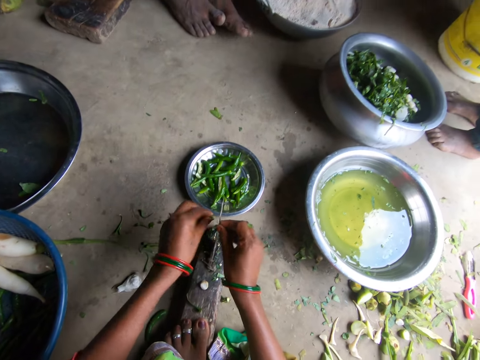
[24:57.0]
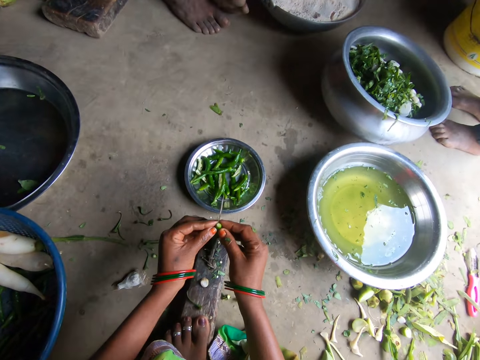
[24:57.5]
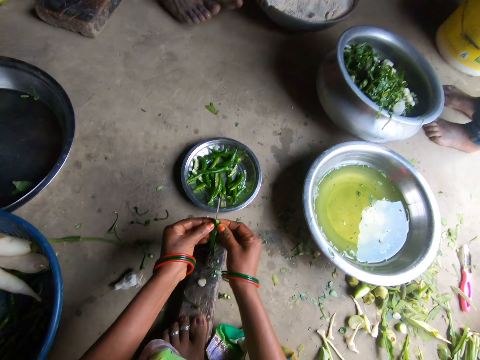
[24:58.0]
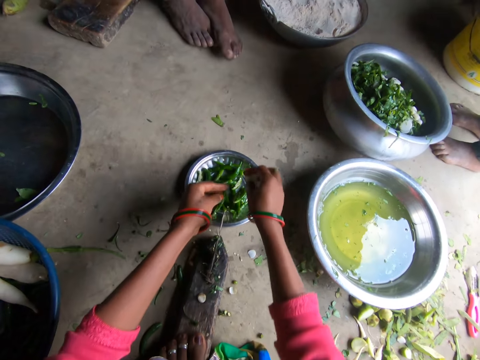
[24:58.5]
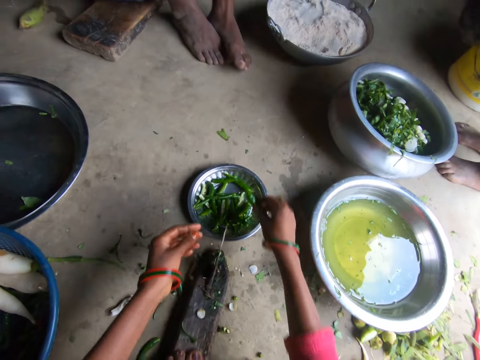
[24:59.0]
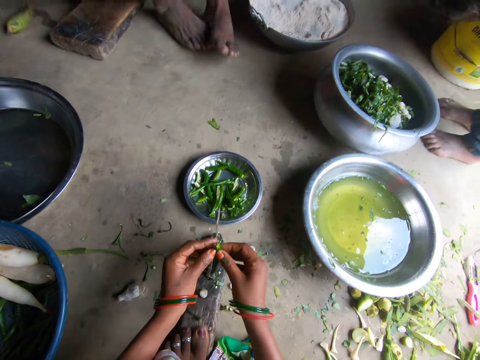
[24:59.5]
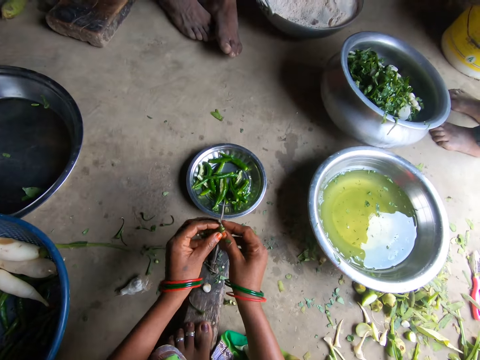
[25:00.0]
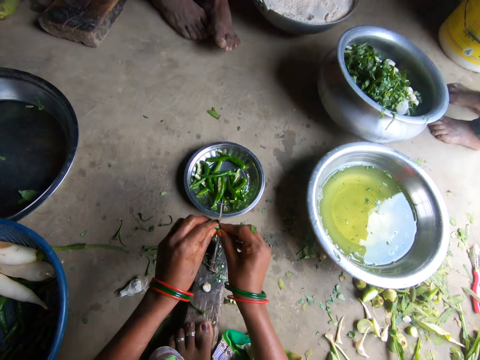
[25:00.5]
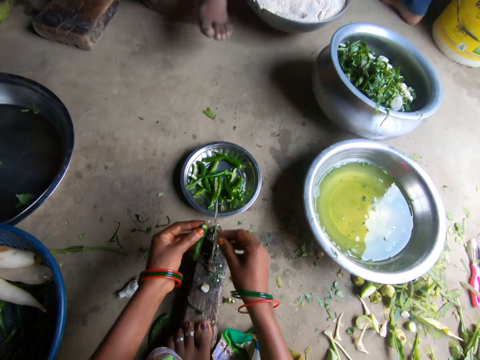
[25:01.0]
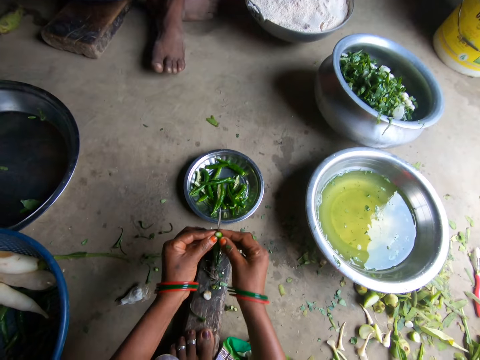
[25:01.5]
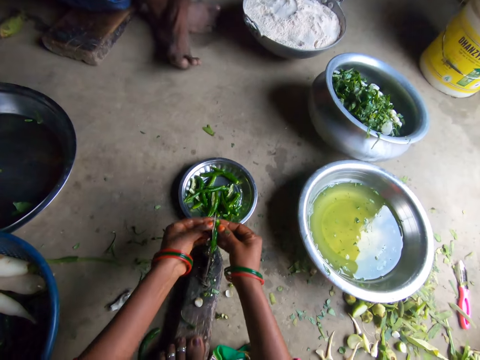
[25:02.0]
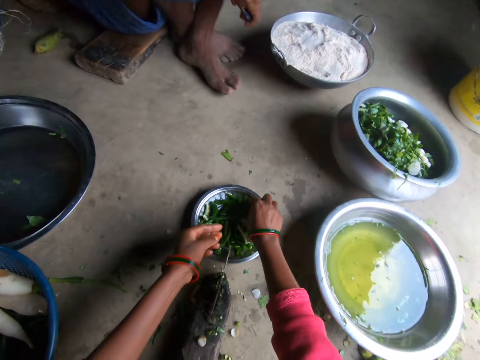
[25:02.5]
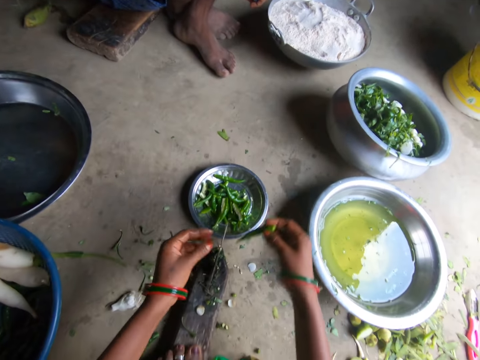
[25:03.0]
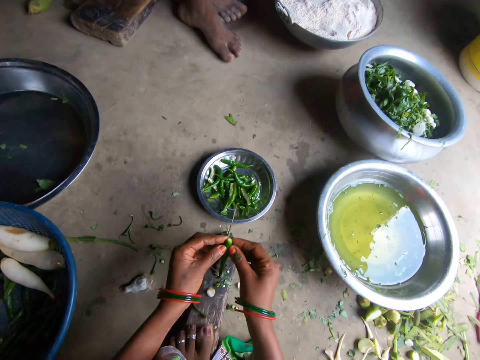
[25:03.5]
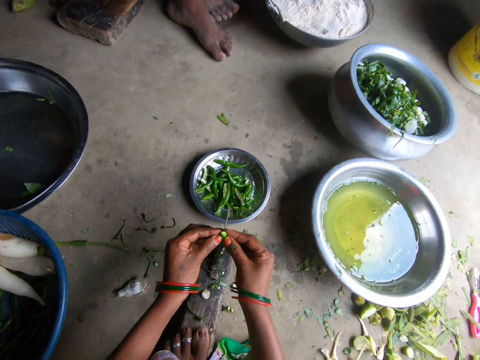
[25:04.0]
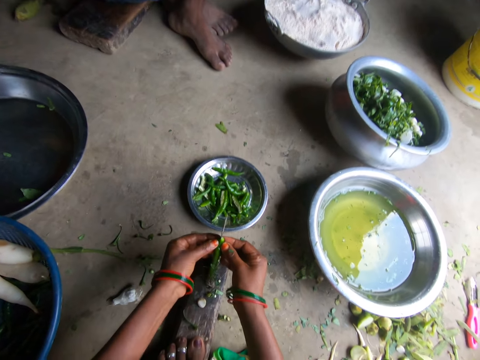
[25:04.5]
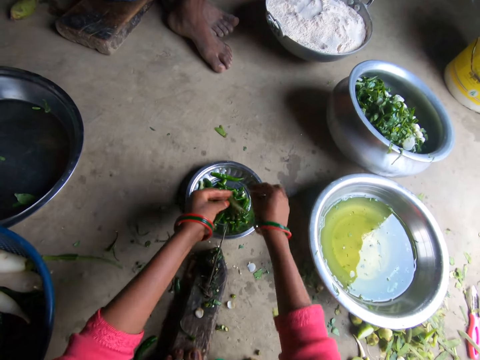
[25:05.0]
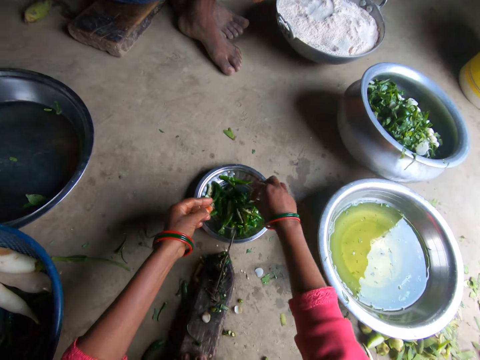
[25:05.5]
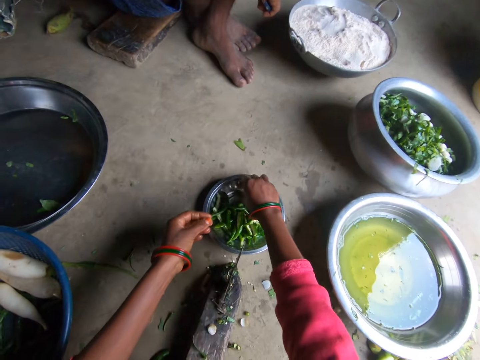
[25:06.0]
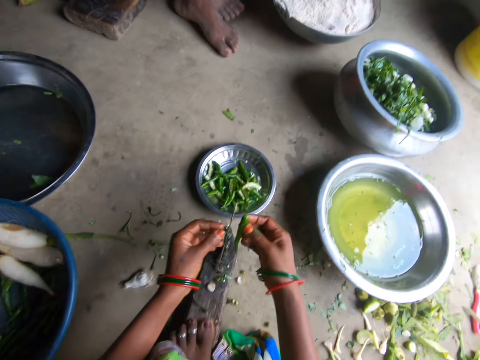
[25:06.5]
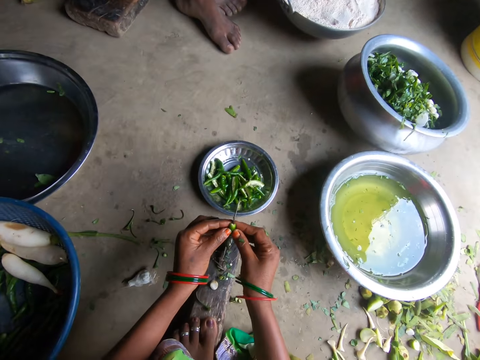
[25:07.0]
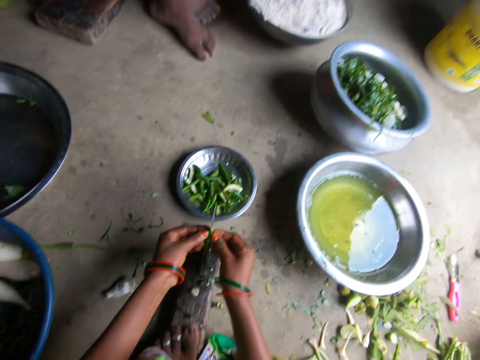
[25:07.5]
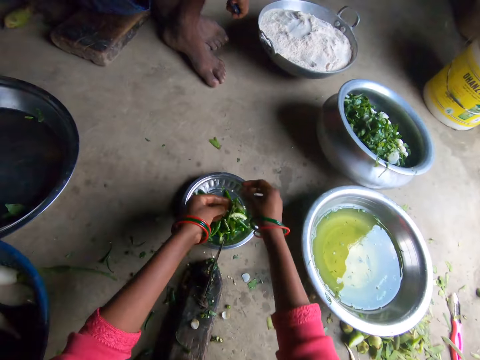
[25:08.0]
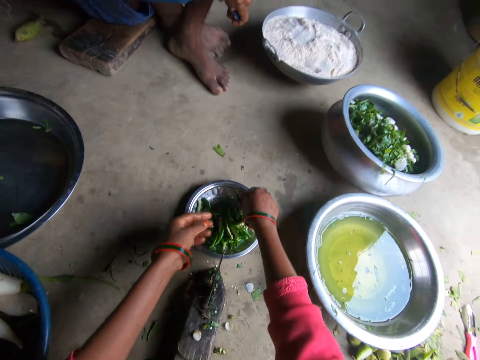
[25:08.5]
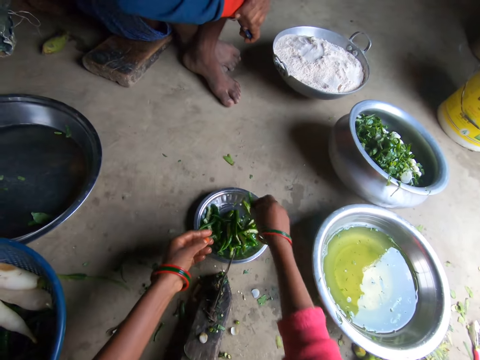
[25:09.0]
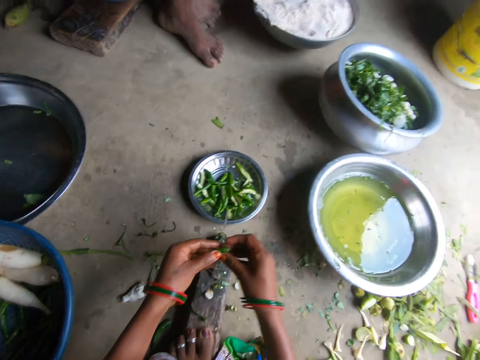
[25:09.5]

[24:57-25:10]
The camera wearer throws a piece of hot pepper on the floor. She slices the hot pepper with a knife on the floor. She drops the sliced green pea or hot pepper in the plate. She picks a hot pepper from the metallic plate with her right hand. She cuts a hot pepper piece with the knife on the floor. She throws a piece of hot pepper on the floor. A boy walks around the kitchen. The camera wearer slices the hot pepper with the knife on the floor. She slices the hot pepper again. She puts the hot pepper slices in the metallic plate. She picks a hot pepper from the metallic plate with her right hand. She slices the hot pepper with the knife on the floor. She puts the hot pepper slices in the metallic plate. She moves a hot pepper in the metallic plate. She picks a hot pepper from the metallic plate with her right hand. She slices the hot pepper with the knife on the floor. She puts the hot pepper slices in the metallic plate. She picks a hot pepper from the metallic plate with her right hand.

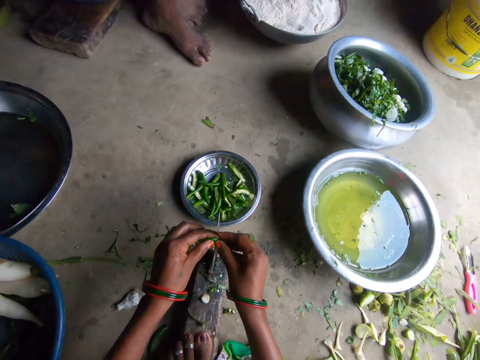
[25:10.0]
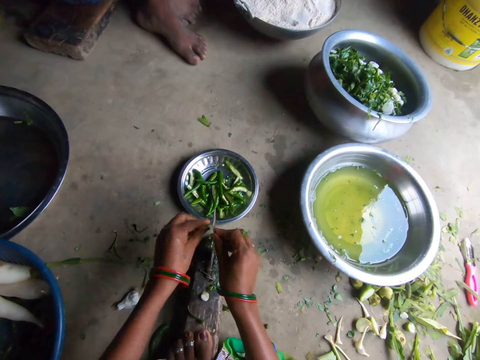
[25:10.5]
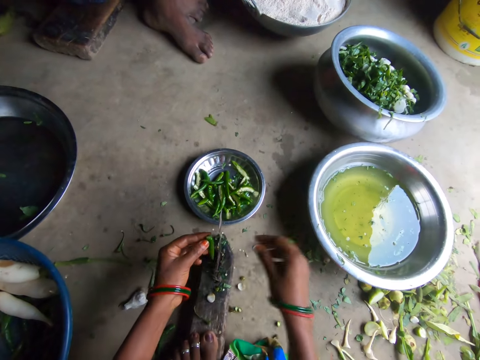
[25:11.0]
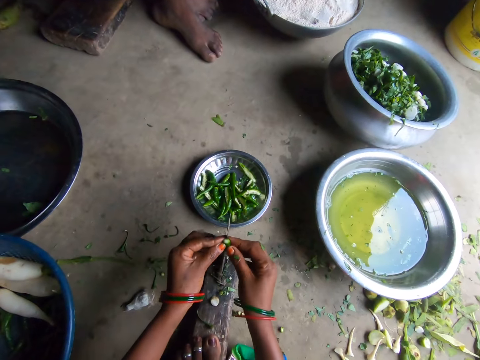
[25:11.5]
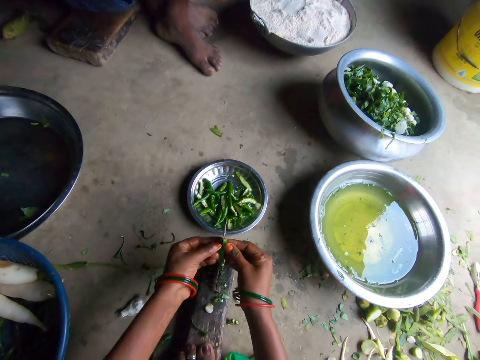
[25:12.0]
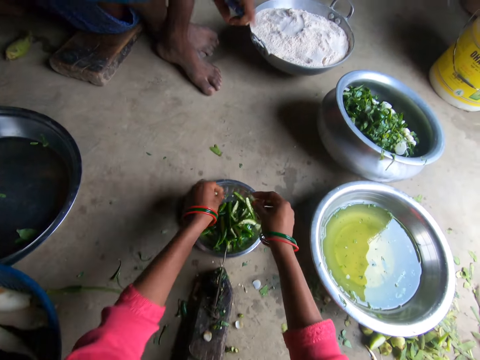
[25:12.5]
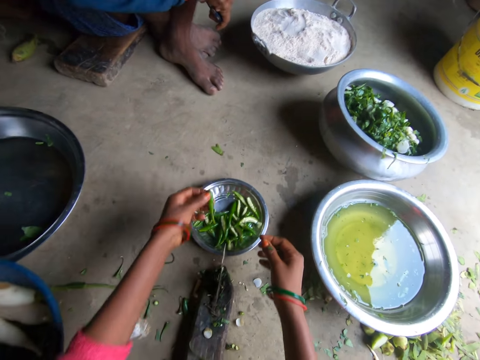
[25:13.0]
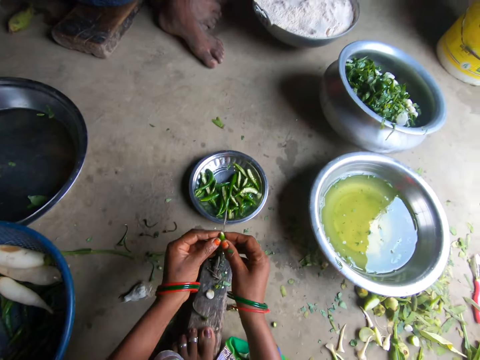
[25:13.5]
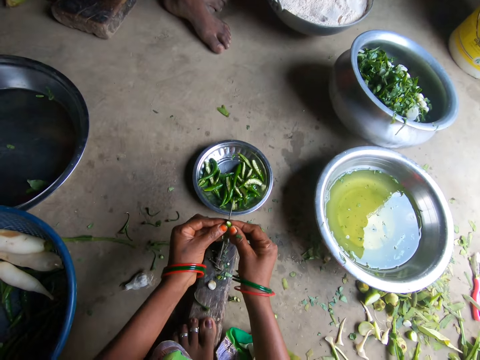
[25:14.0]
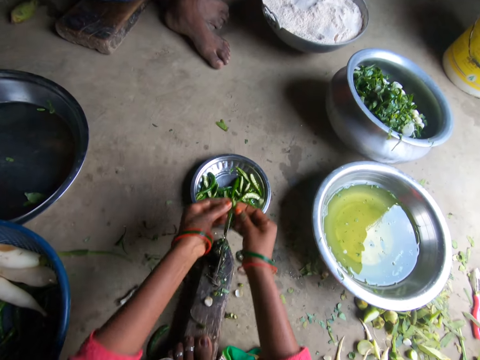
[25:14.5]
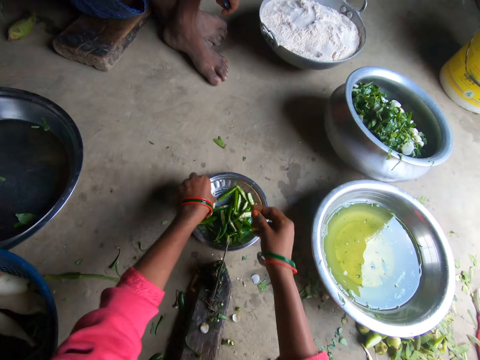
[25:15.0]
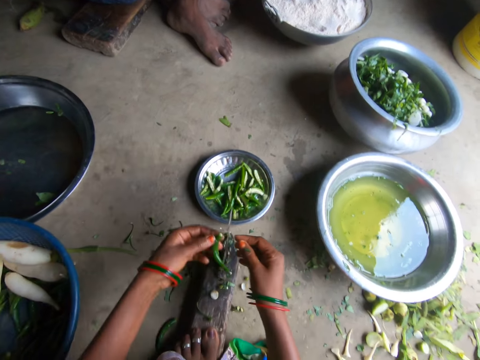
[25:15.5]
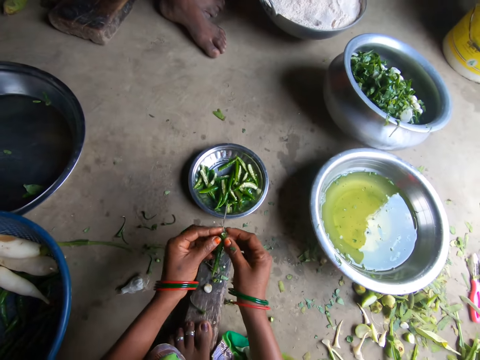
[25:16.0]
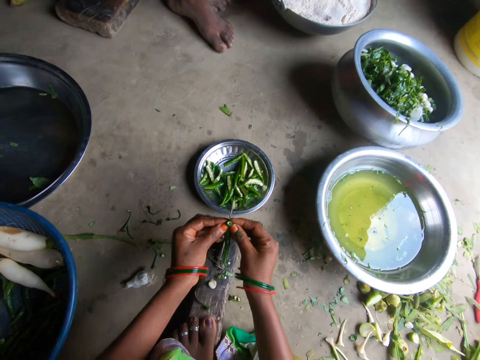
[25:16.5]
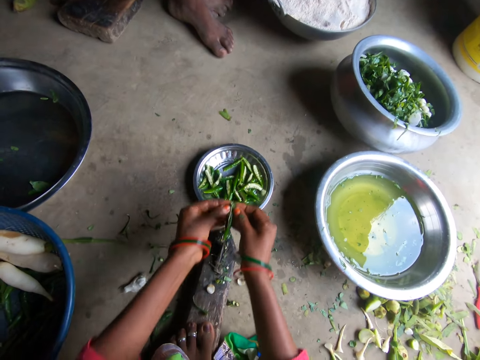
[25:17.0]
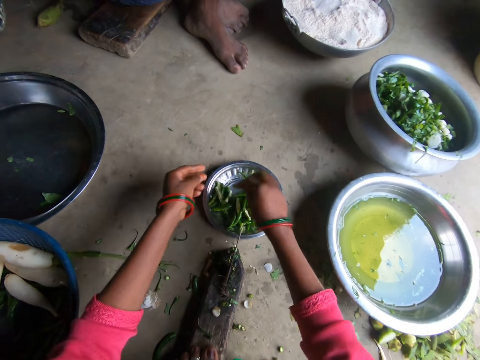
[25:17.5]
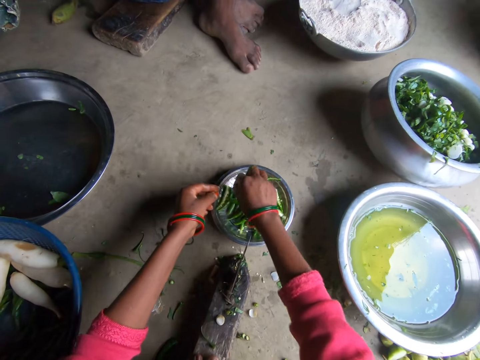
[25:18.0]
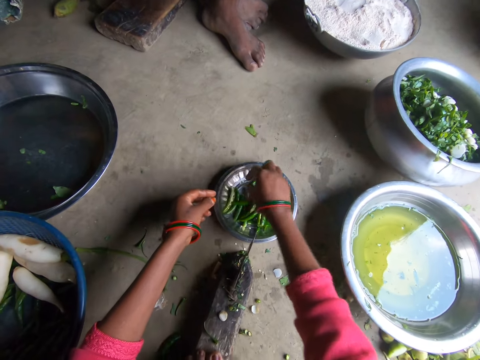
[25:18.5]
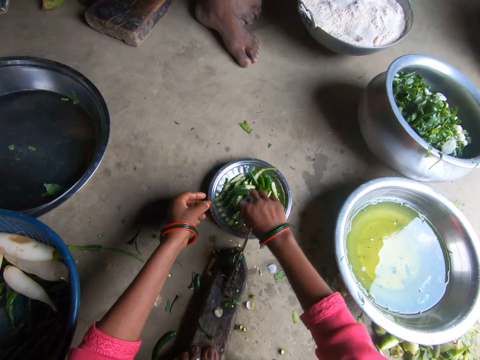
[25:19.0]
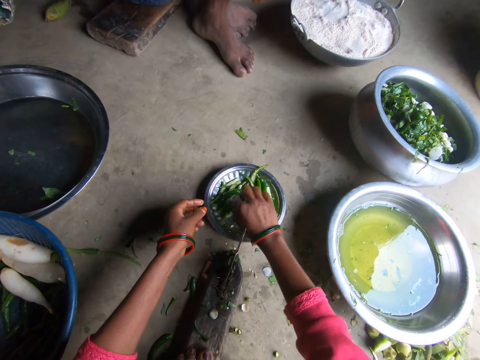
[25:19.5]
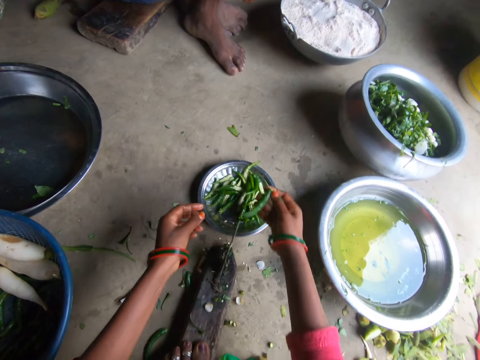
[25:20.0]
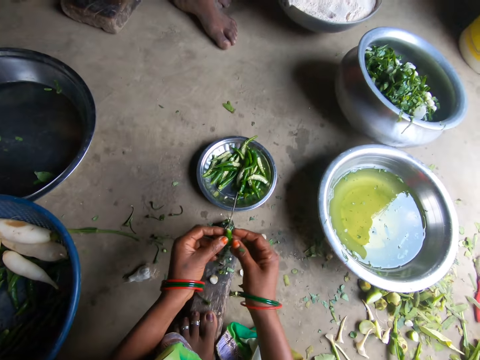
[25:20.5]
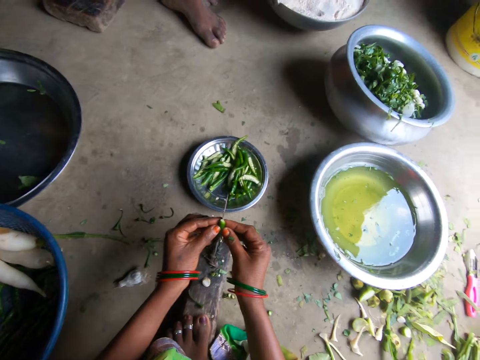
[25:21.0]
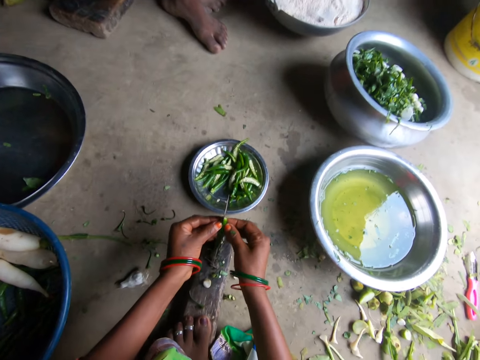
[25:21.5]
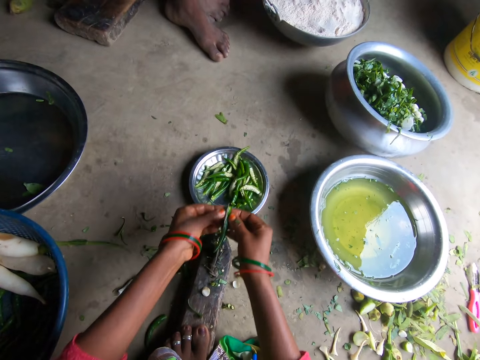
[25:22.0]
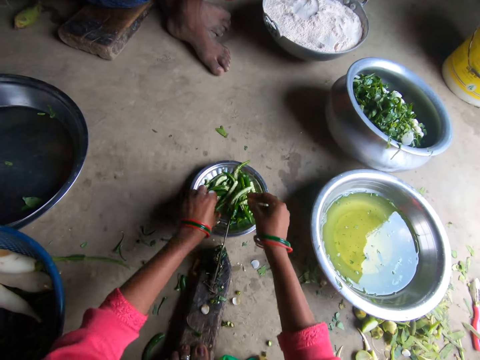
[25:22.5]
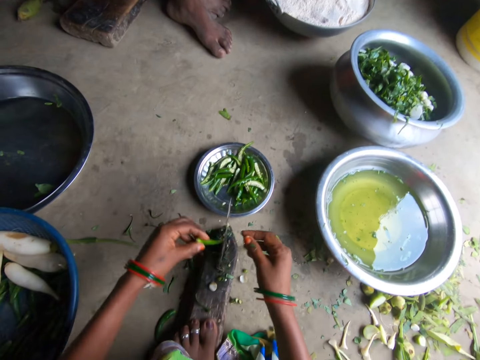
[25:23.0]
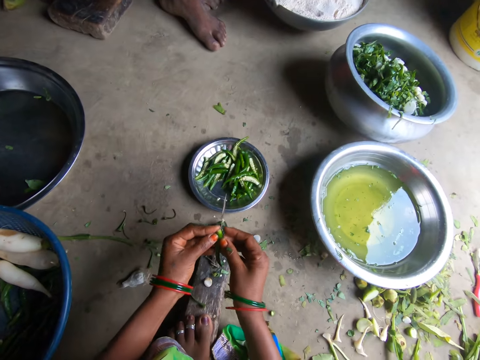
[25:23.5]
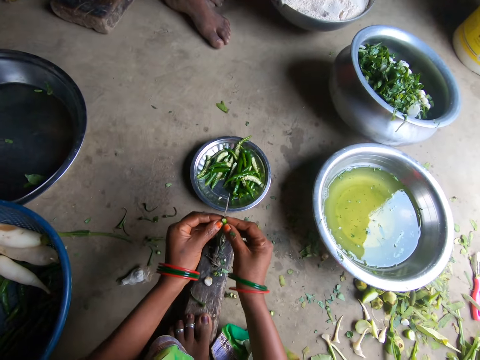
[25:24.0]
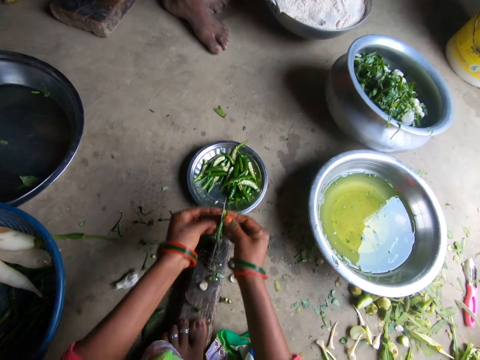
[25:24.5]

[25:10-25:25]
The camera wearer cuts a hot pepper piece with a knife on the floor. She throws a piece of hot pepper on the floor. She slices the hot pepper with the knife on the floor. She puts the hot pepper slices in the metallic plate. She picks a hot pepper from the metallic plate with her left hand. She slices the hot pepper with the knife on the floor. She puts the hot pepper slices in the metallic plate. She picks a hot pepper from the metallic plate with her left hand. She slices the hot pepper with the knife on the floor. She puts the hot pepper slices in the metallic plate. She moves hot pepper slices in the metallic plate with her right hand. She picks a hot pepper from the metallic plate with her right hand. She slices the hot pepper with the knife on the floor. She puts the hot pepper slices in the metallic plate. She picks a hot pepper from the metallic plate with her left hand. She slices the hot pepper with the knife on the floor.
